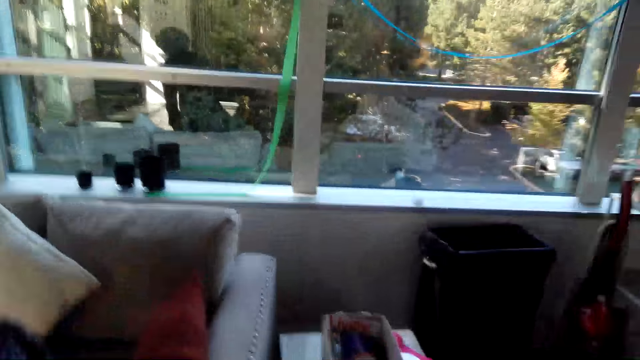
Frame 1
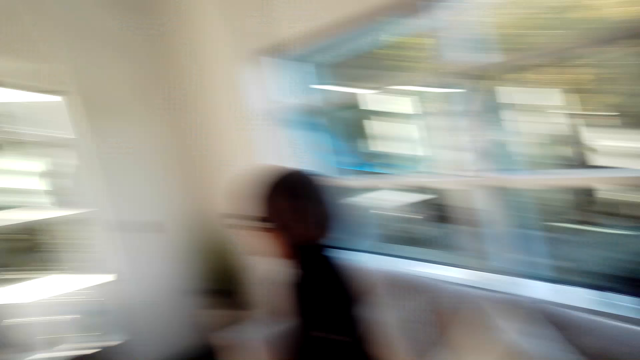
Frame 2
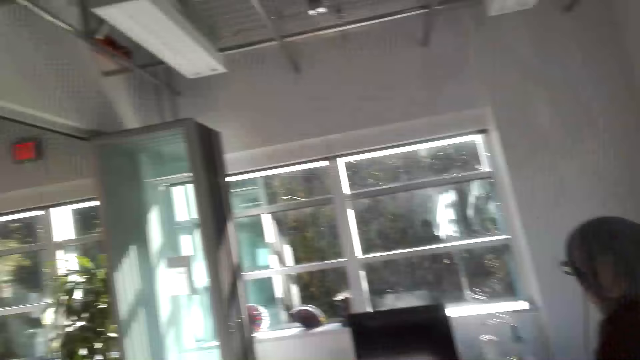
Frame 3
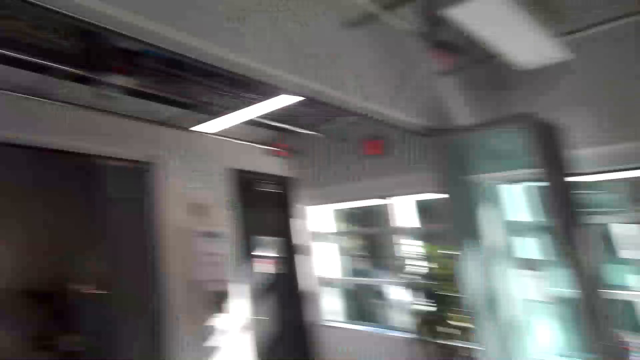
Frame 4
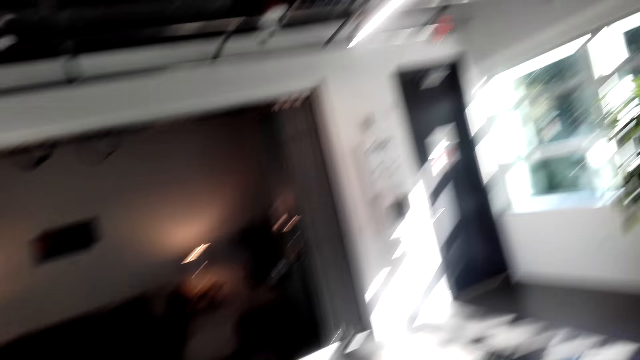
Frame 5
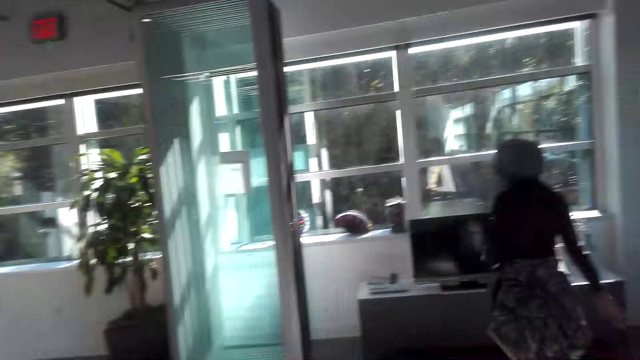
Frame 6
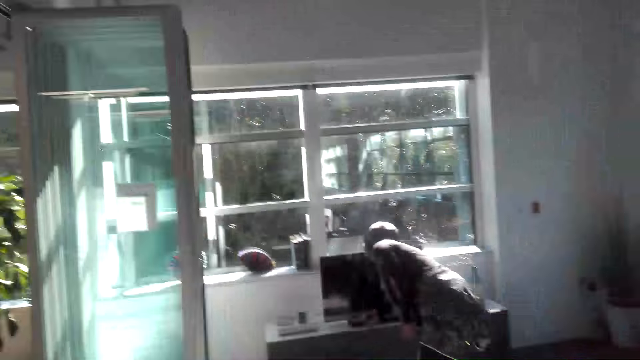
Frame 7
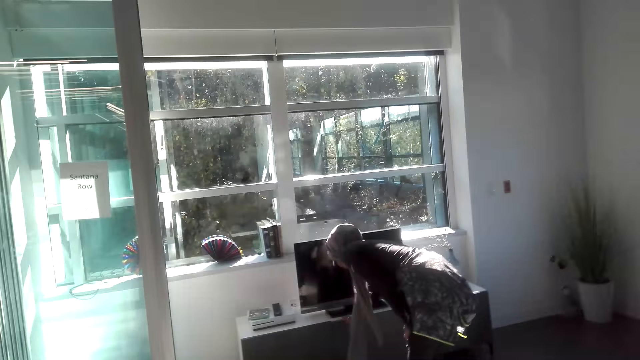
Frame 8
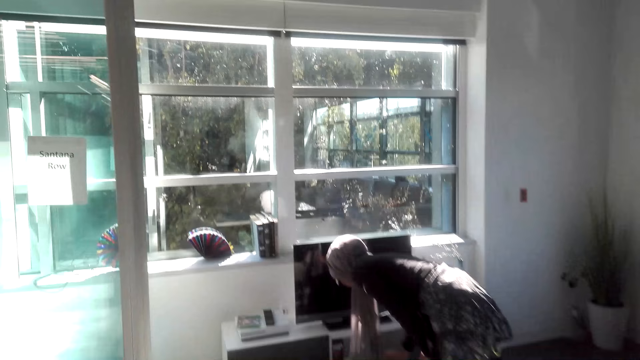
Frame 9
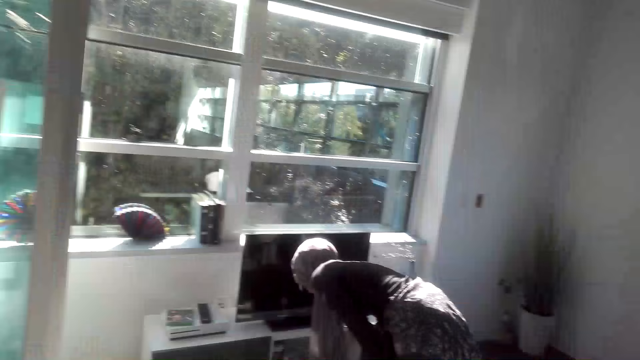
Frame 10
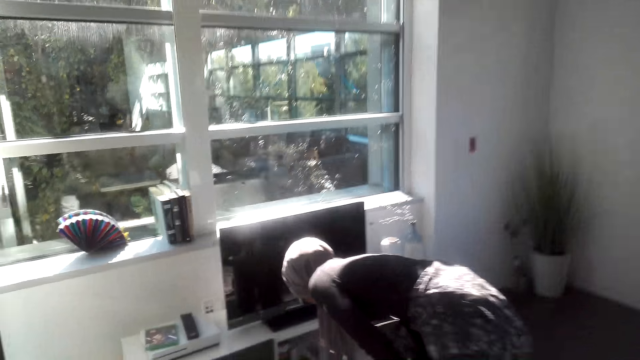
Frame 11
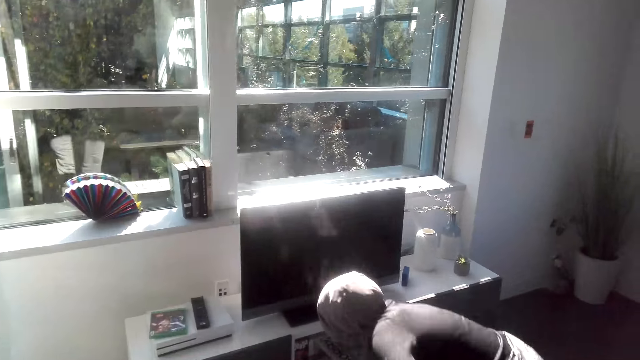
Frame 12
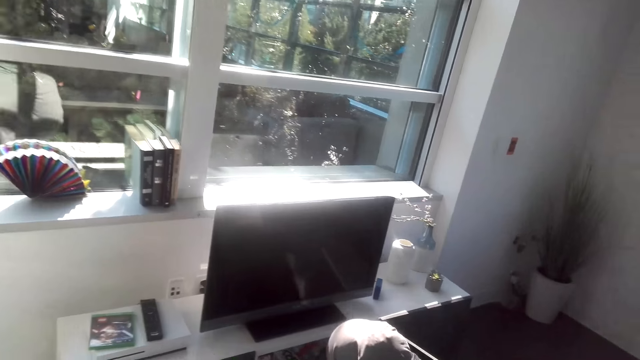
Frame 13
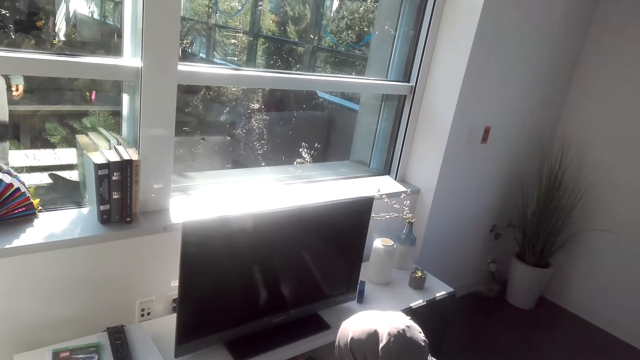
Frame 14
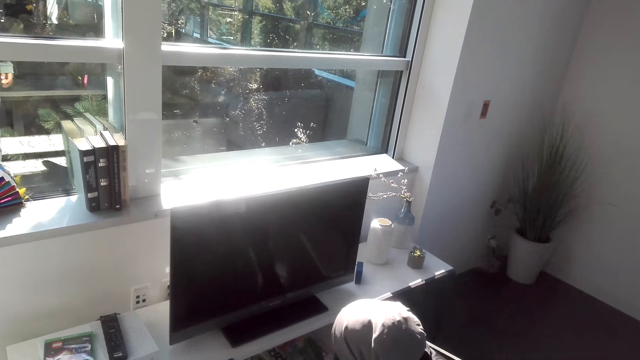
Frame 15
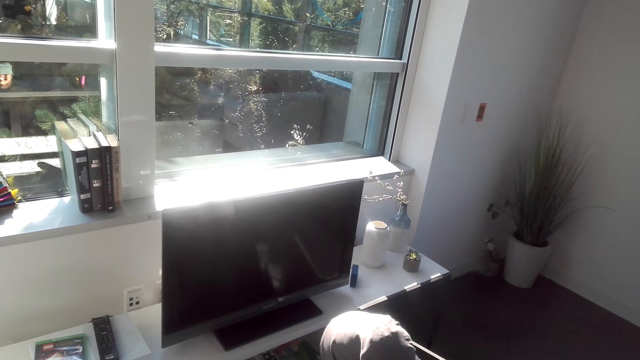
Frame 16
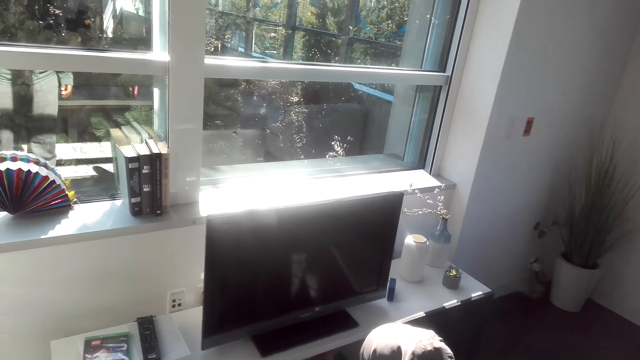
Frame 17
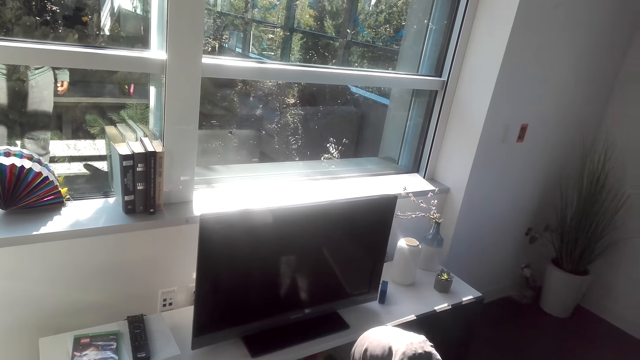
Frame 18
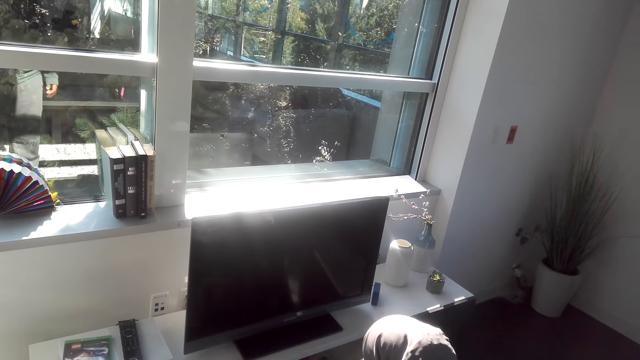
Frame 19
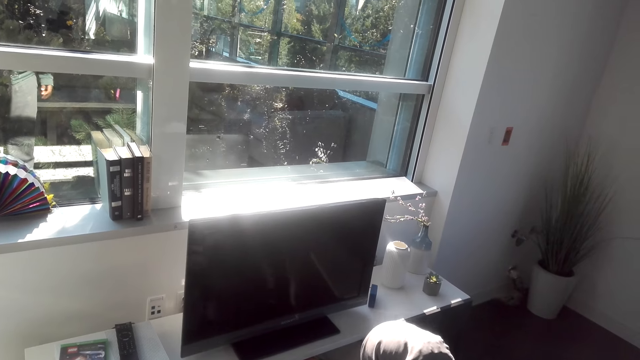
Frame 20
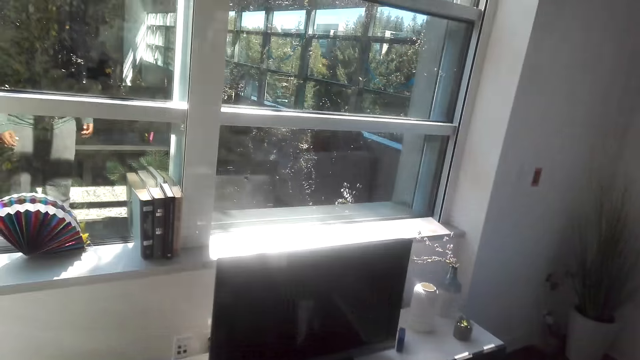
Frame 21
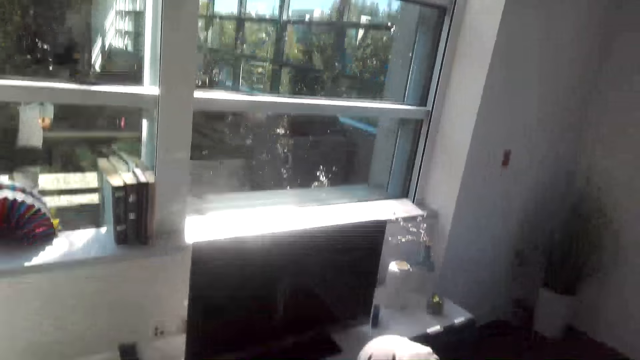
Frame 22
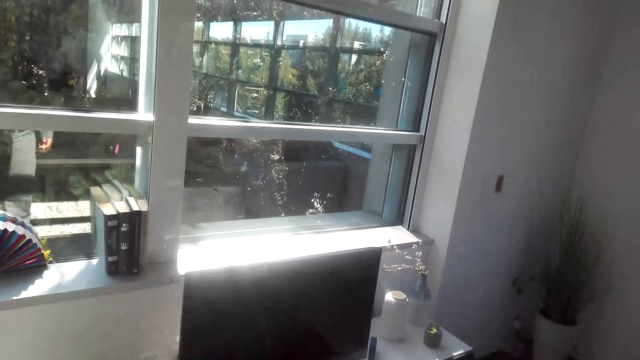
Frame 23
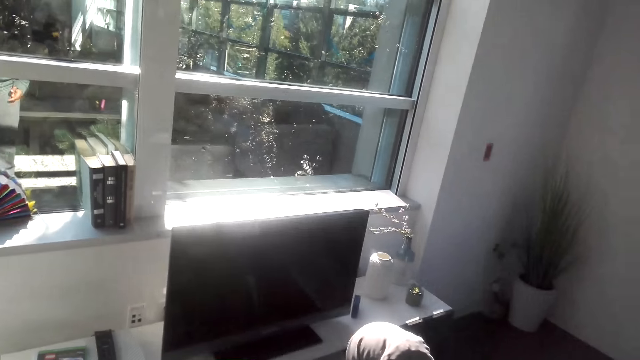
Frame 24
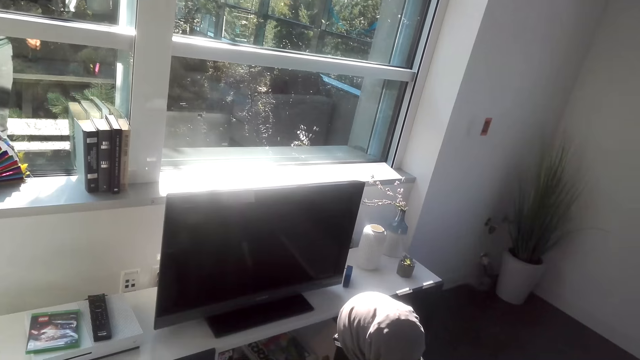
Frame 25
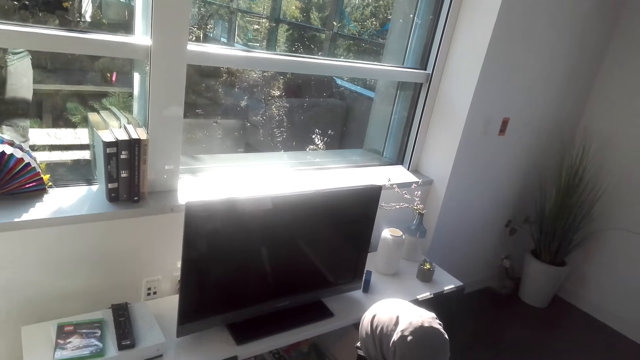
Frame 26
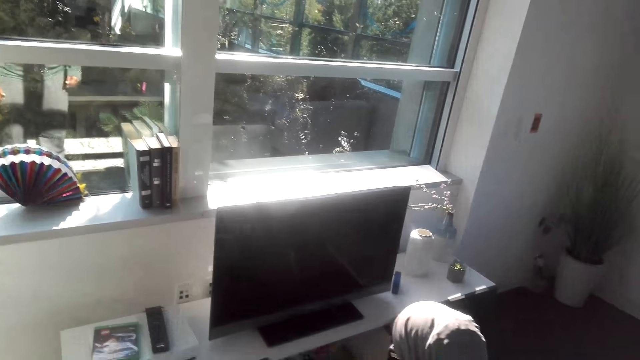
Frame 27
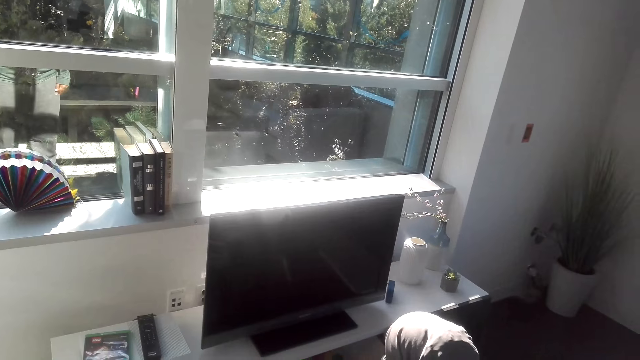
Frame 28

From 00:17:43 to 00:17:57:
The camera wearer looks around the house. They move around. The woman walks to the TV stand. The camera wearer walks in the house towards the woman. The woman squats near the TV. The camera wearer stands near the woman. They speak to the woman.

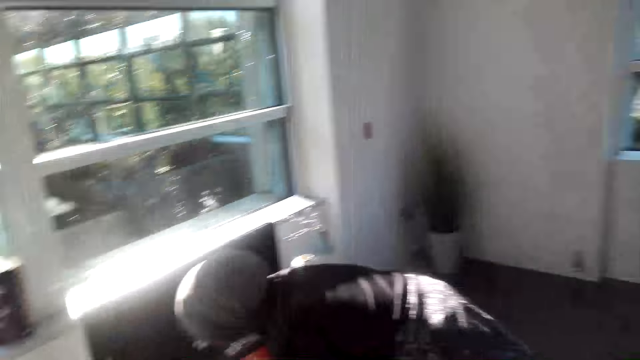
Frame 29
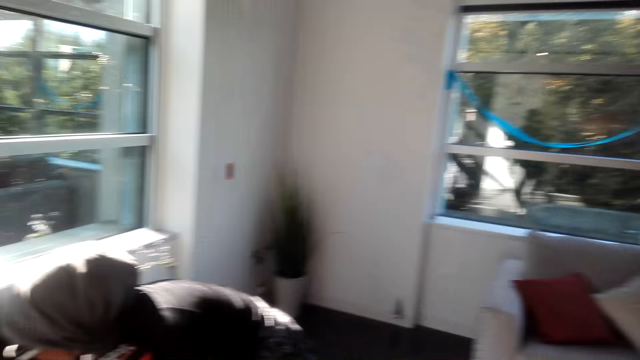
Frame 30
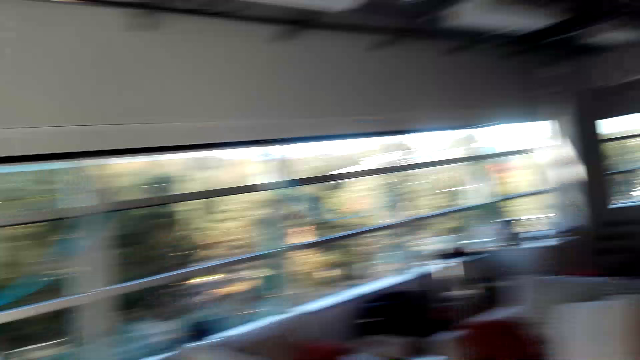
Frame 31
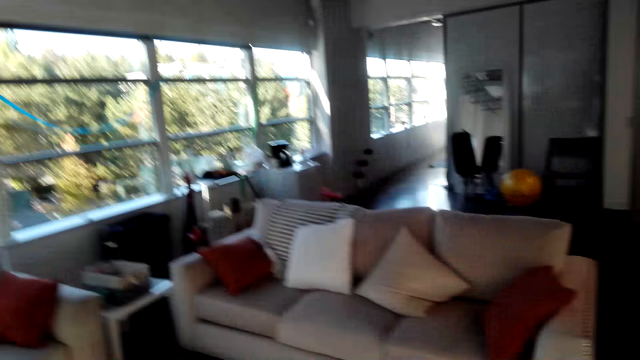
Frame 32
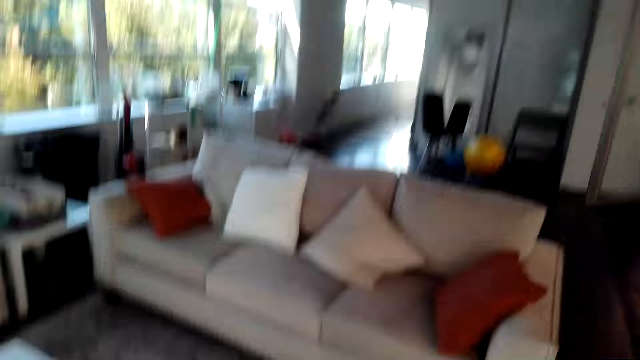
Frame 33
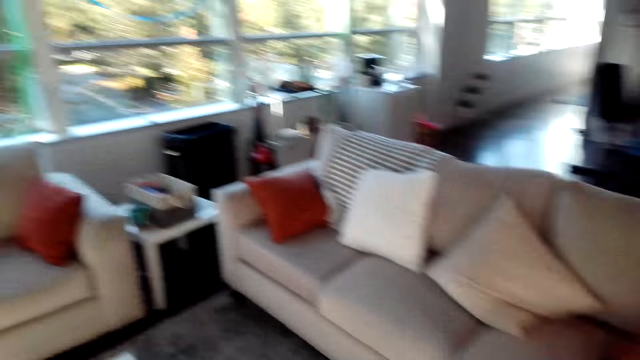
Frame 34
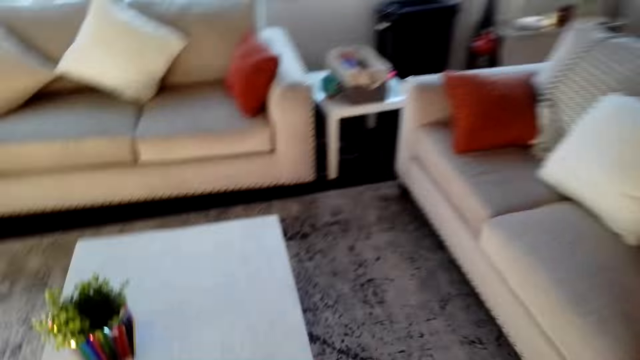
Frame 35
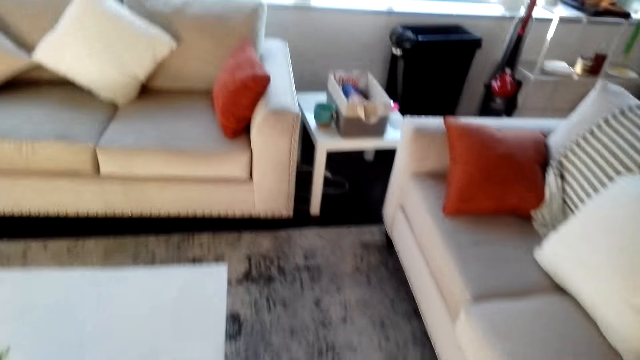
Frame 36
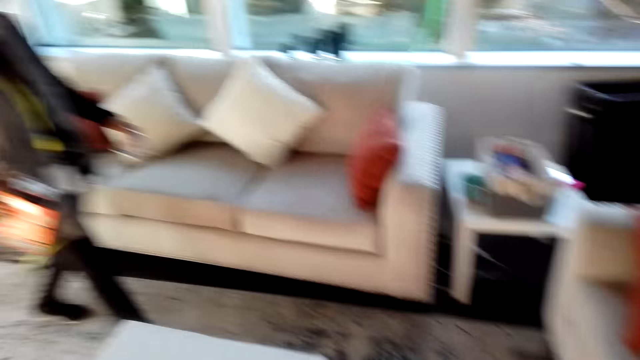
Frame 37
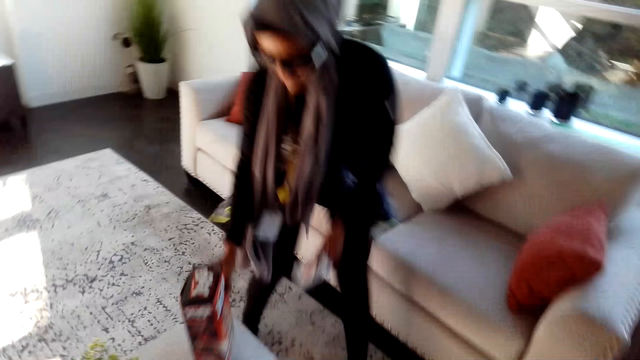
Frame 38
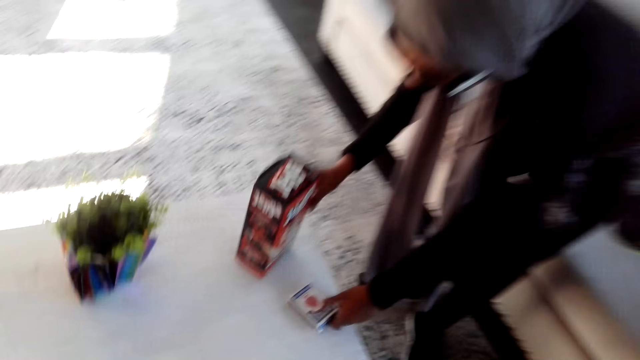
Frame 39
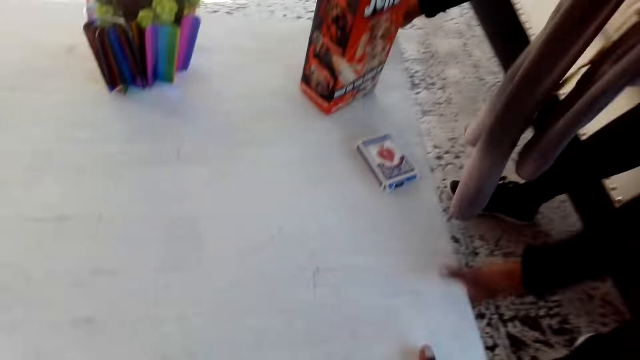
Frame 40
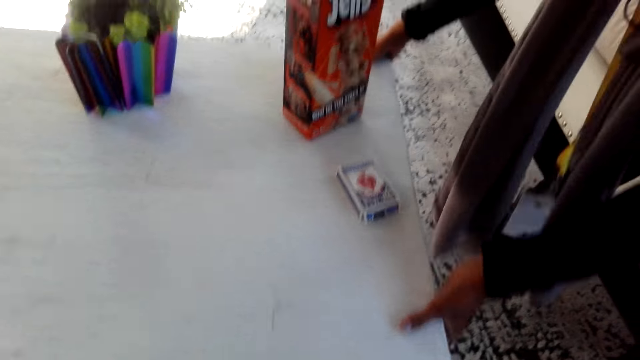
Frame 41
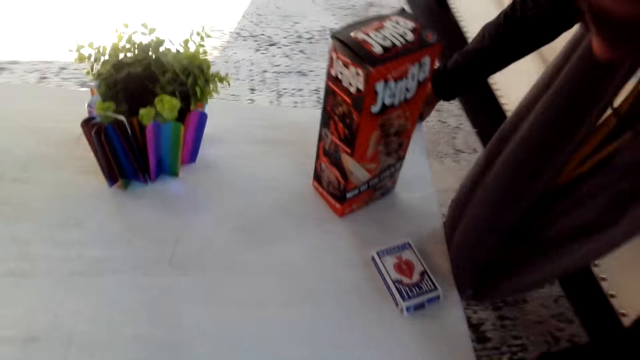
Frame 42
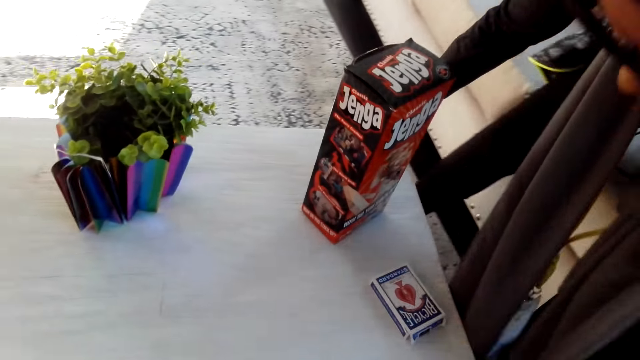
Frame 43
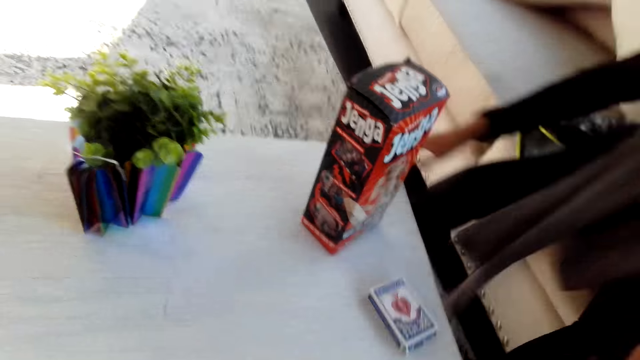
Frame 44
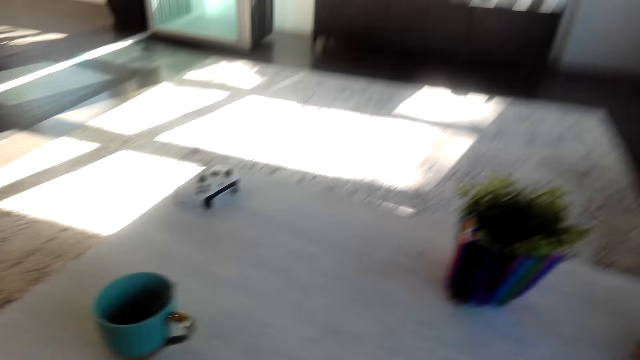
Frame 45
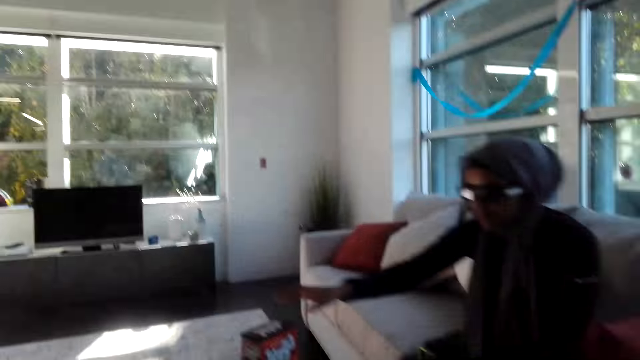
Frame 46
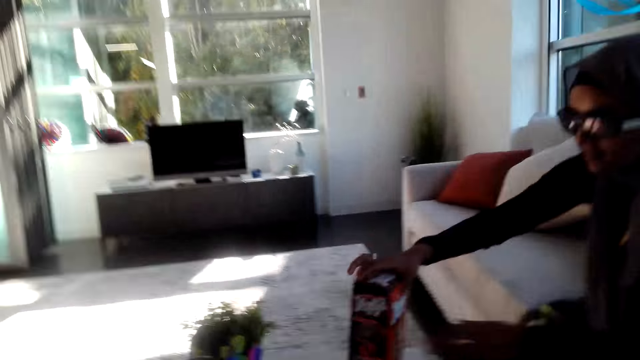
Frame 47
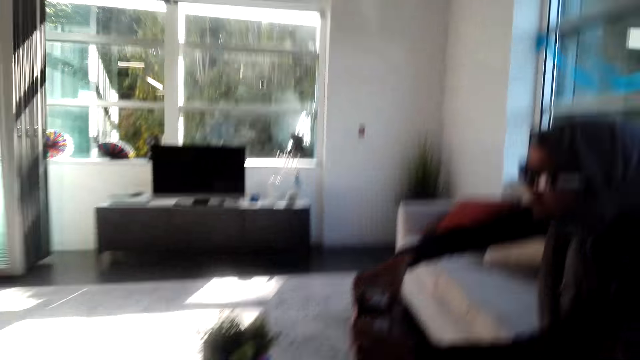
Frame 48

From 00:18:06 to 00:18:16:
The woman bends near the TV. The camera wearer walks back to the sofa. They look around the house. The woman puts a box on the table. The woman pulls the table. The camera wearer looks around. The woman sits on the sofa. The woman opens the box.
